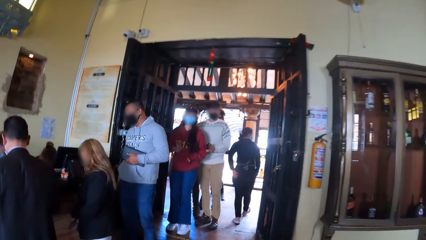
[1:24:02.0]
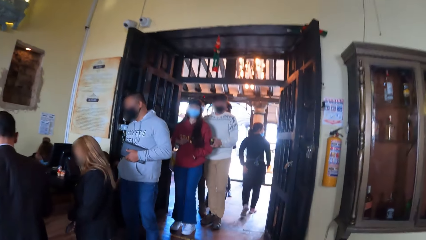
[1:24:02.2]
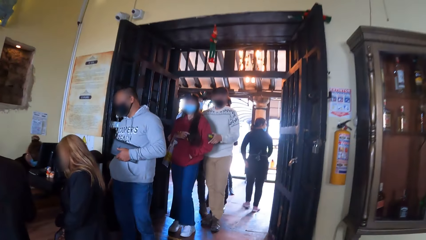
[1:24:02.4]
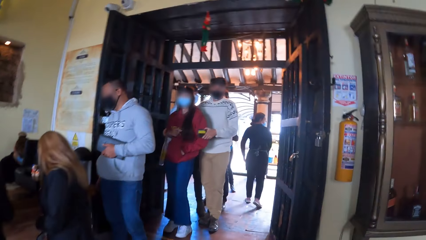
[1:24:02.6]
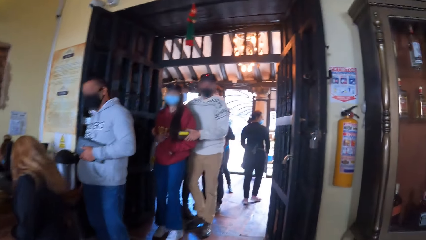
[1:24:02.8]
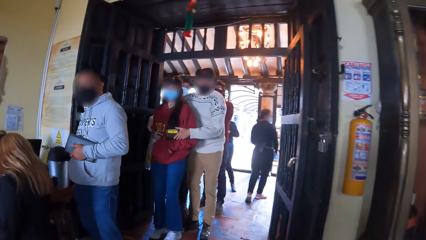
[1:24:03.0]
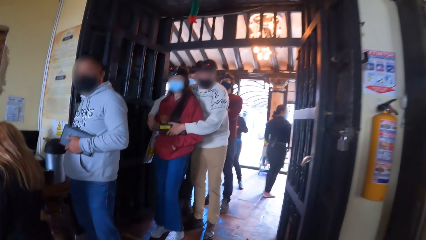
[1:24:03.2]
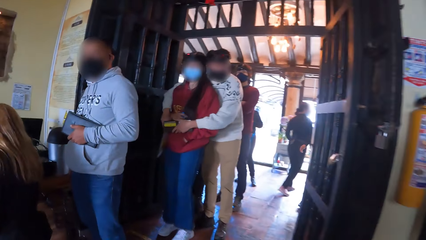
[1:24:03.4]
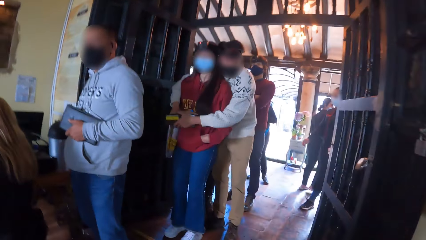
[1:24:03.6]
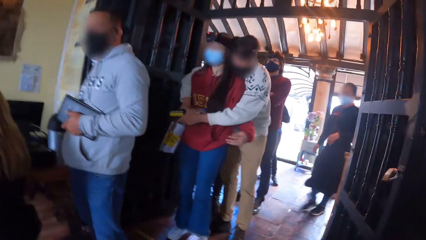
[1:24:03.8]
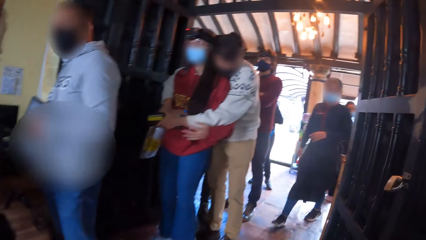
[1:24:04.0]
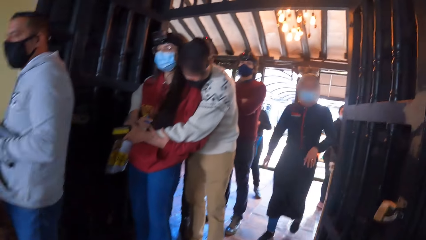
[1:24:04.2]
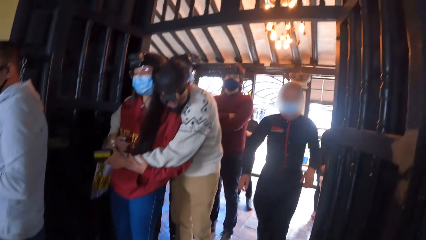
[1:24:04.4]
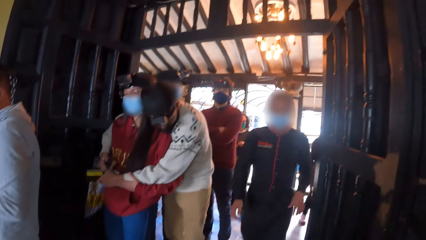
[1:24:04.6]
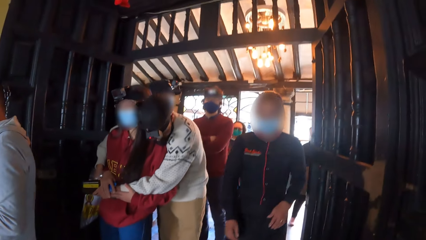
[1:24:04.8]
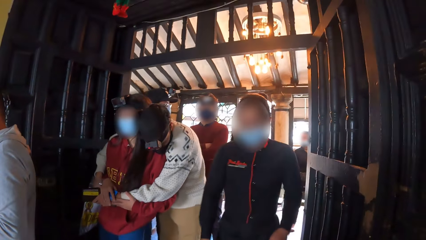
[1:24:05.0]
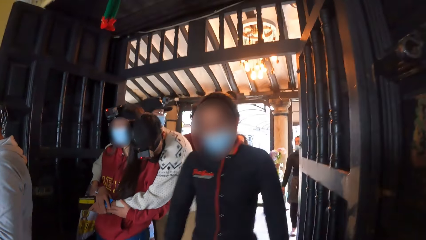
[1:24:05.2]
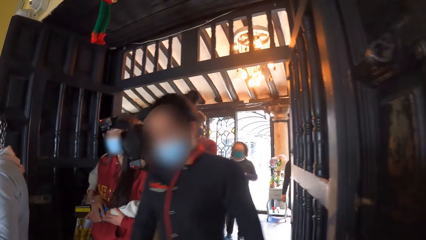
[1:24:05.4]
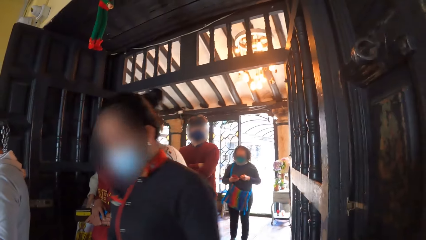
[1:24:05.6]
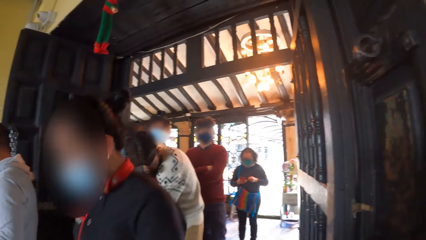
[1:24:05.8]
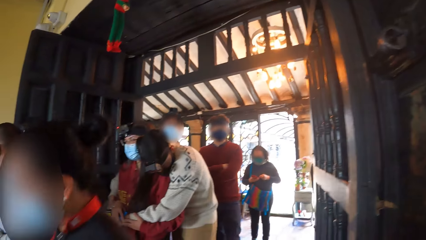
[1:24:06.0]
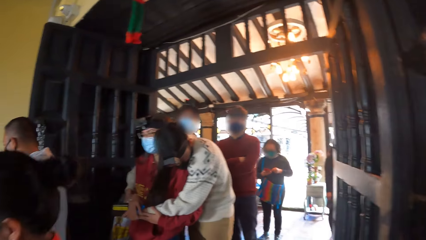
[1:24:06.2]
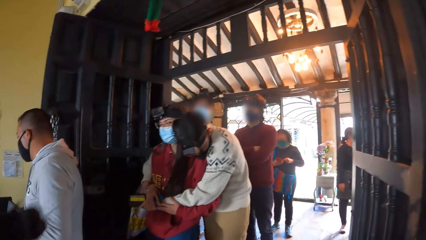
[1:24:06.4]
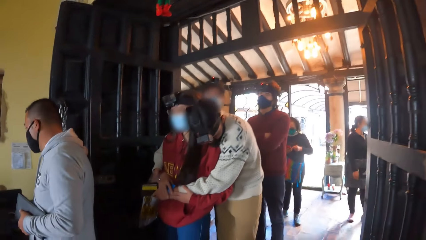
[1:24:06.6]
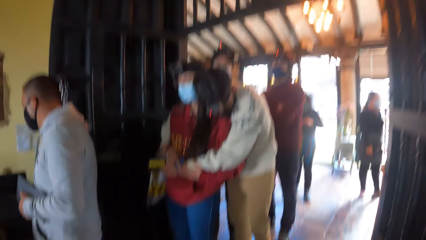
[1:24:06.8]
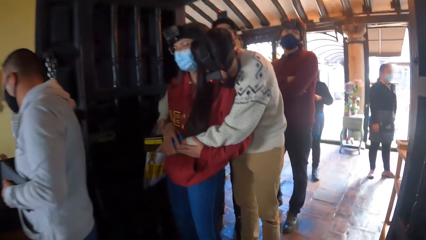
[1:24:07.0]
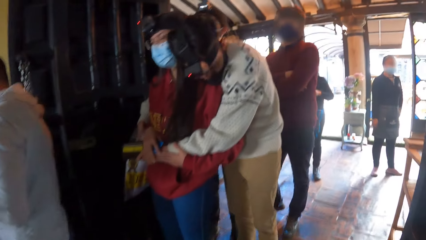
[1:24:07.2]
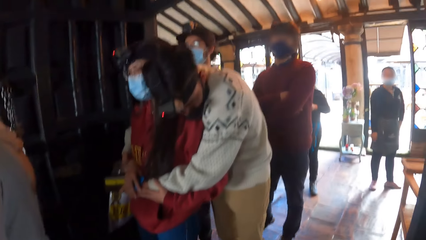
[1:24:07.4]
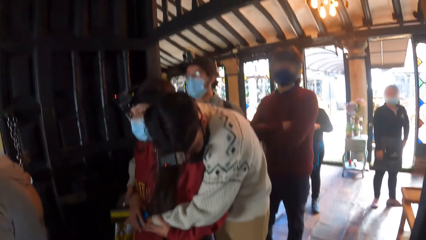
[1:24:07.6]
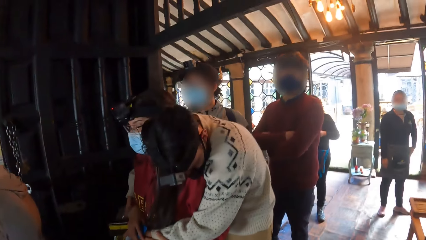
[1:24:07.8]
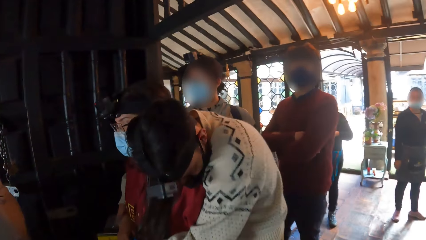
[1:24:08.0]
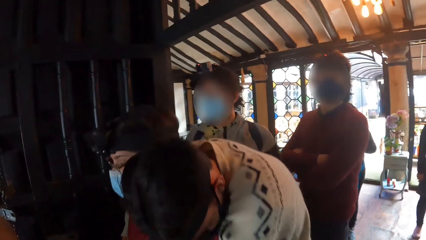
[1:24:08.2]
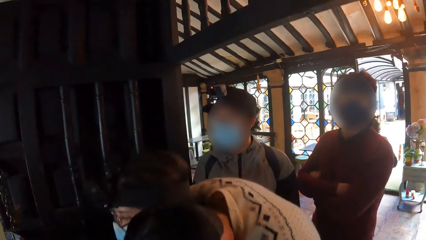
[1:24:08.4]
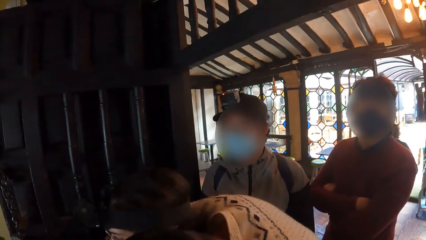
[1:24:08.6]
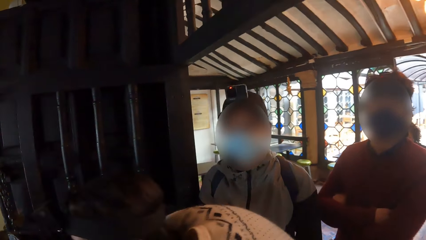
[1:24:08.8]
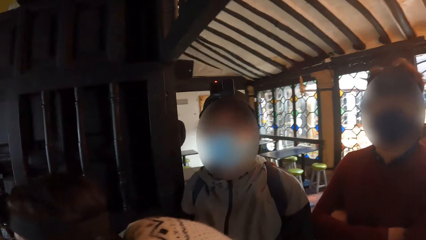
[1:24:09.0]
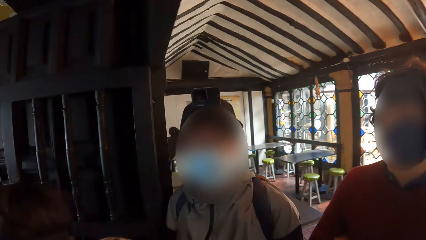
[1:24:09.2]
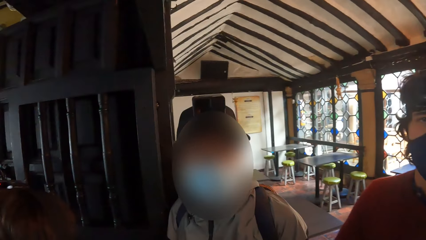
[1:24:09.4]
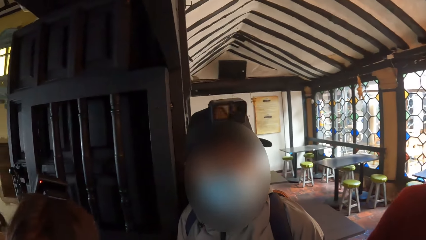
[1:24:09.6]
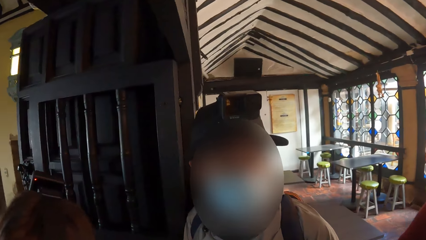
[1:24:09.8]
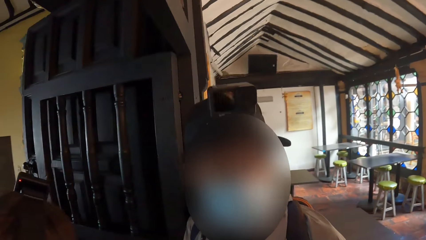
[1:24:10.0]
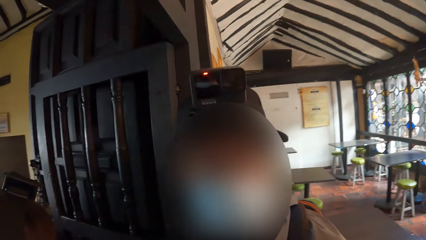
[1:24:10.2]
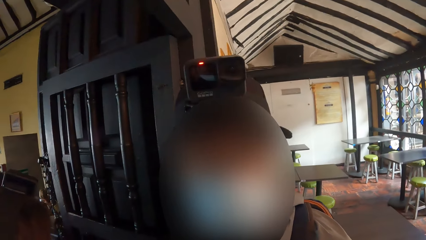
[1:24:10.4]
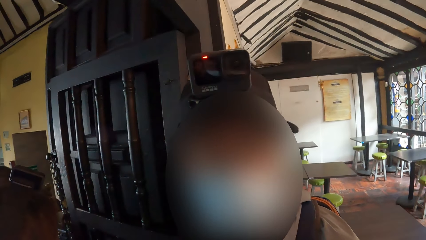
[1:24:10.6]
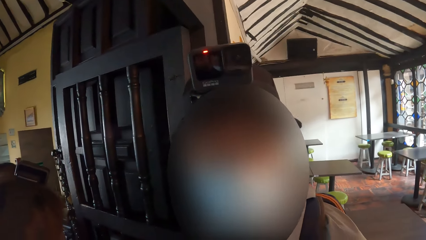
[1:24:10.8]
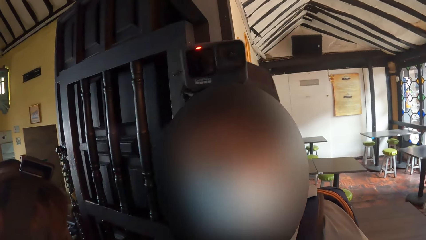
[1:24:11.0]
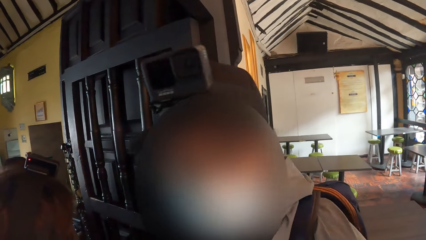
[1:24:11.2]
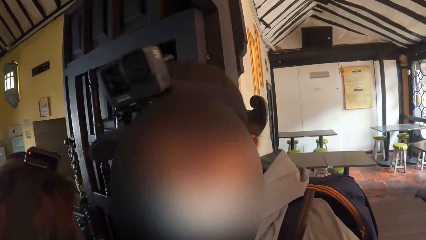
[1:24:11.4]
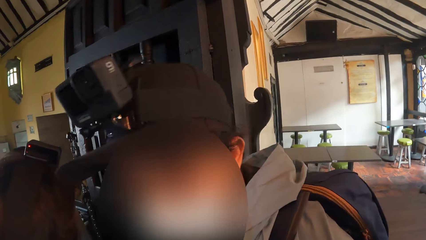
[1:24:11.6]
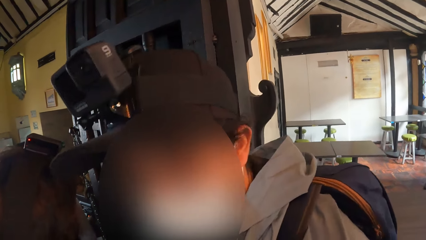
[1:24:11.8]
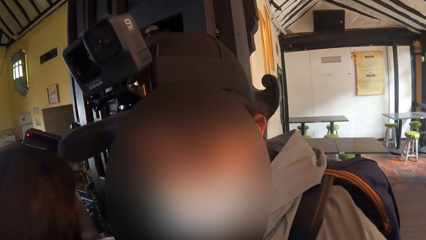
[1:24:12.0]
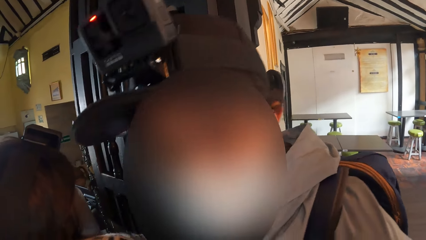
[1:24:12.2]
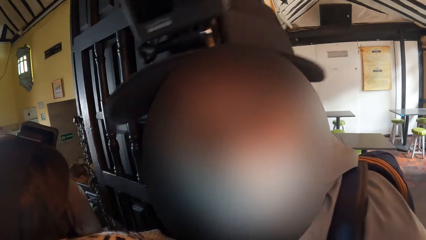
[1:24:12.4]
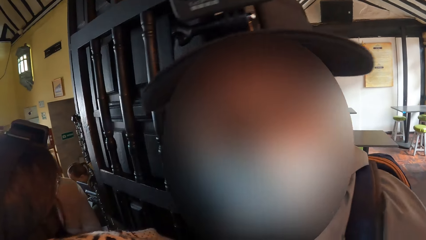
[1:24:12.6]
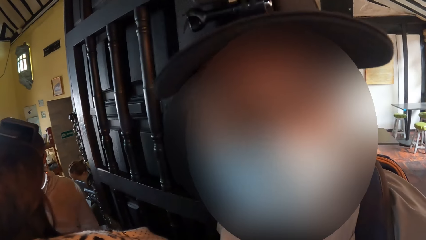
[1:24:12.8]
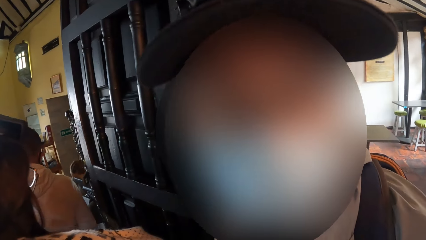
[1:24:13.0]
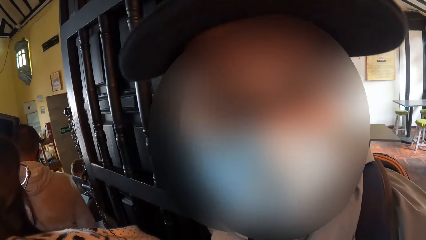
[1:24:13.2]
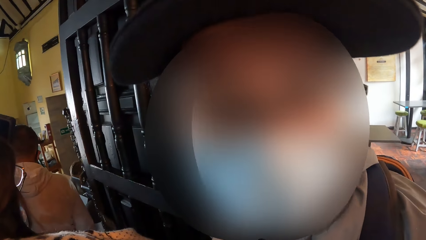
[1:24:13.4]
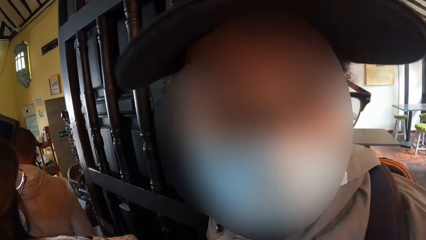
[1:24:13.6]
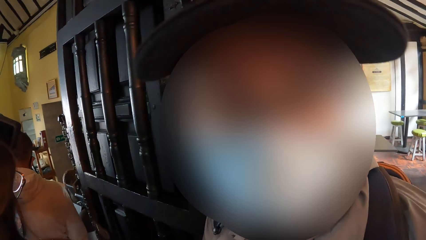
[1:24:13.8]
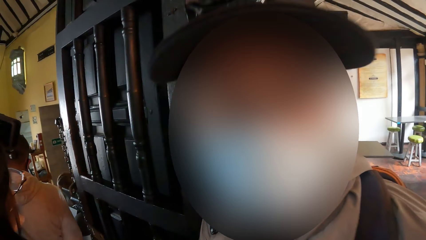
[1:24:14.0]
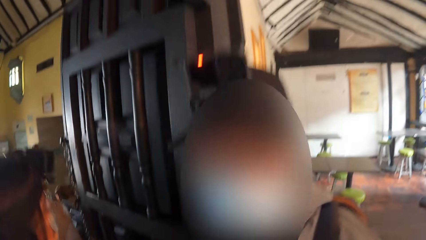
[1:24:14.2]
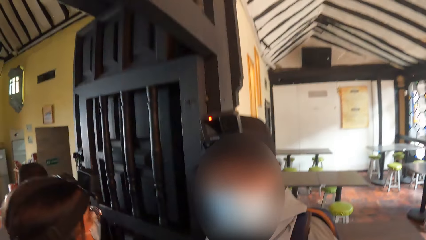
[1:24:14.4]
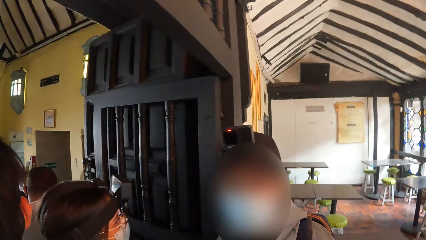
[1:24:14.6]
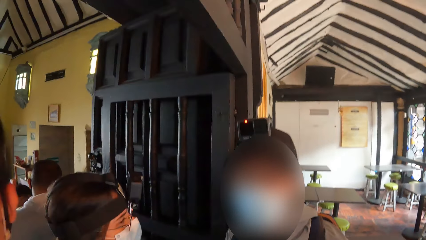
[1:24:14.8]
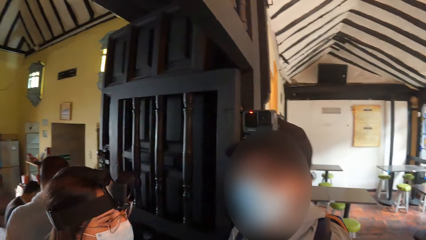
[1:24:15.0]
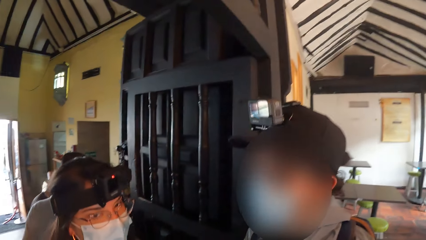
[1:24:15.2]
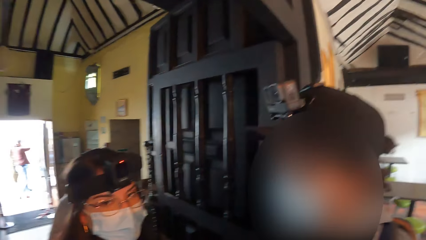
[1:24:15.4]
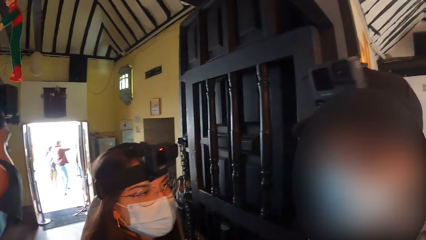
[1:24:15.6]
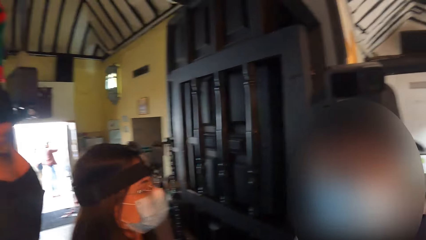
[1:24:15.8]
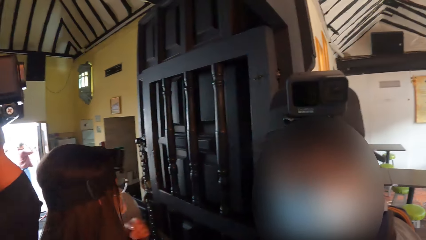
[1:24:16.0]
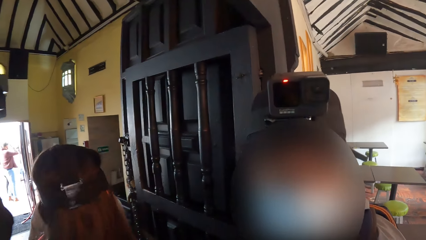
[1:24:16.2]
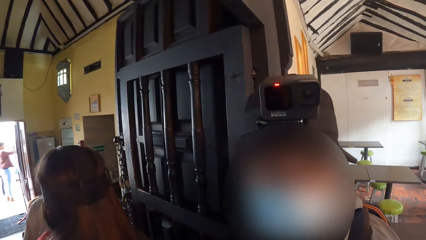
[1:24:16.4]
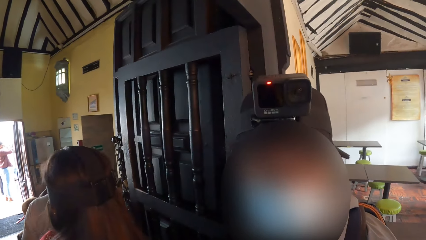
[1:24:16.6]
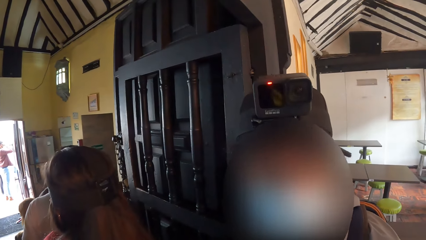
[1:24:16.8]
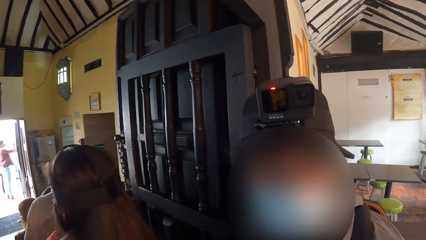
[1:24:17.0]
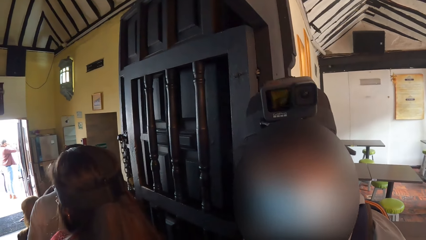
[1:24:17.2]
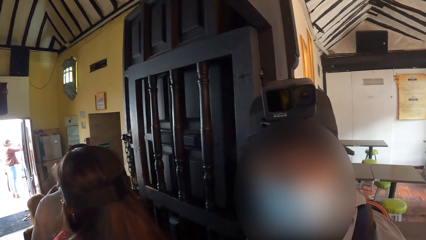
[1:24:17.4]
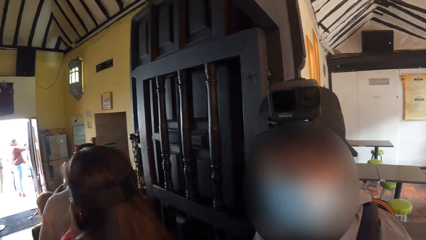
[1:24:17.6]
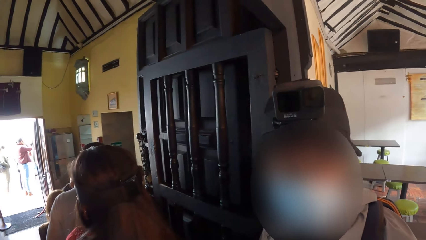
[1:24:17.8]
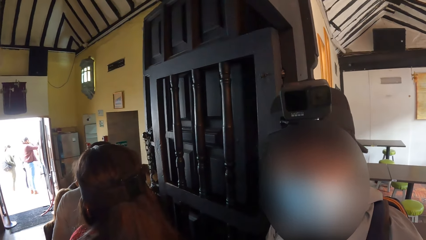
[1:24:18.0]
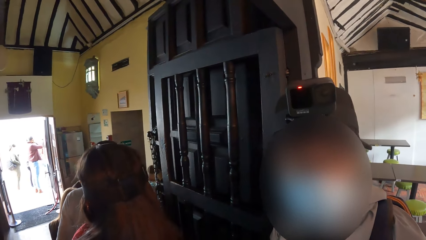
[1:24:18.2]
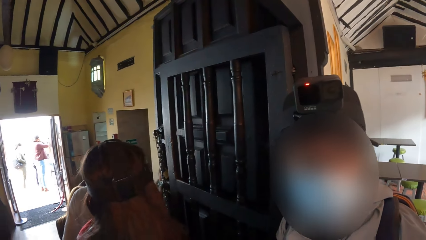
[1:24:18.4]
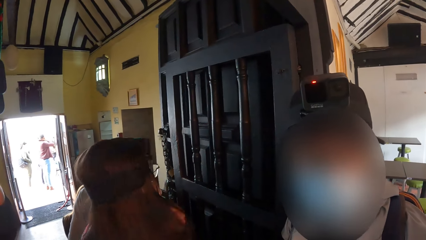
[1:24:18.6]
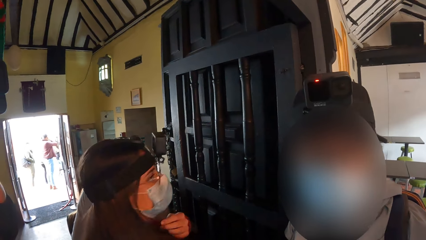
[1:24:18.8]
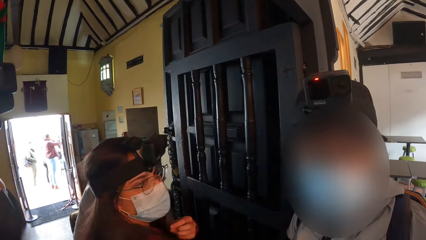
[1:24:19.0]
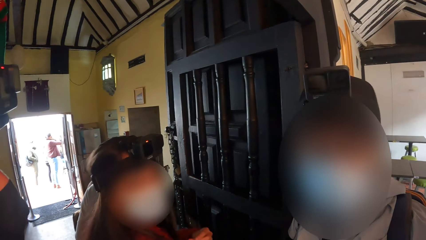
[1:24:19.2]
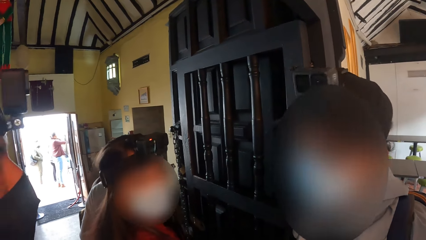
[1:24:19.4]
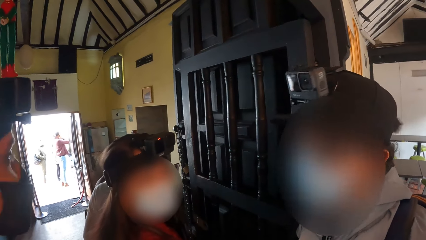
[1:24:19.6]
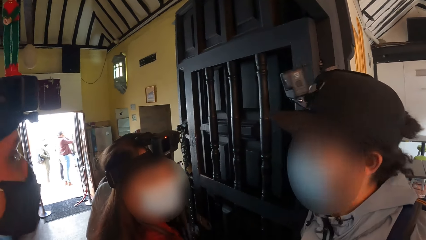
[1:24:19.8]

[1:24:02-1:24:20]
The man hugs the woman. The camera wearer converses with another man.
